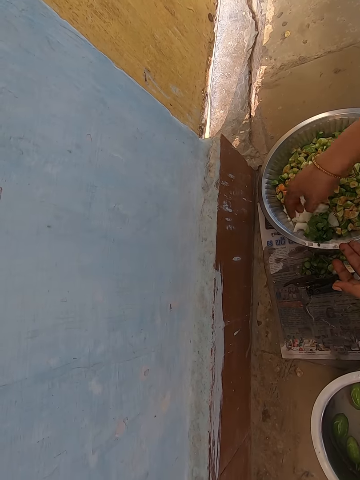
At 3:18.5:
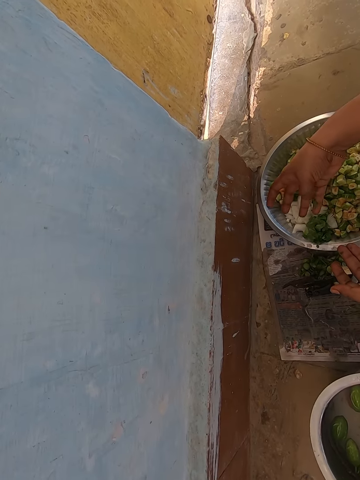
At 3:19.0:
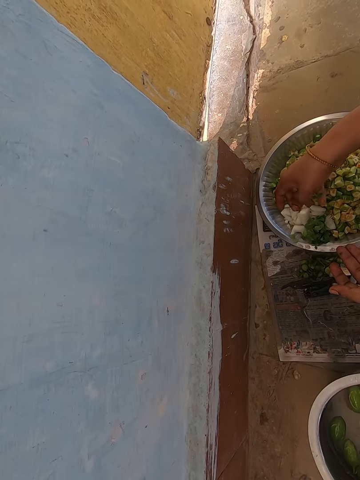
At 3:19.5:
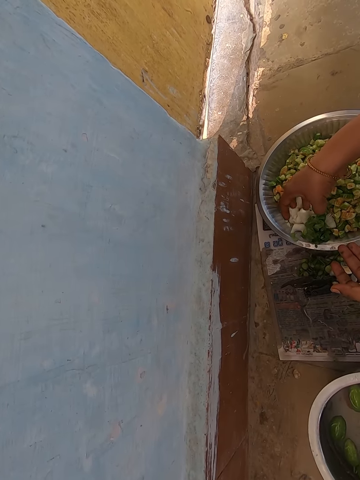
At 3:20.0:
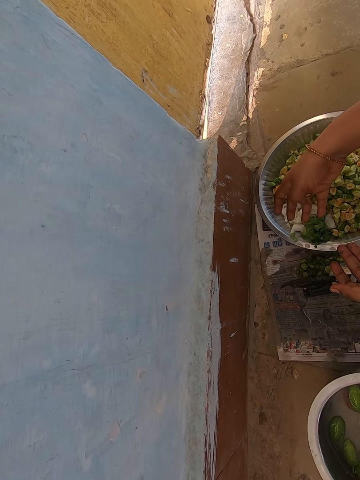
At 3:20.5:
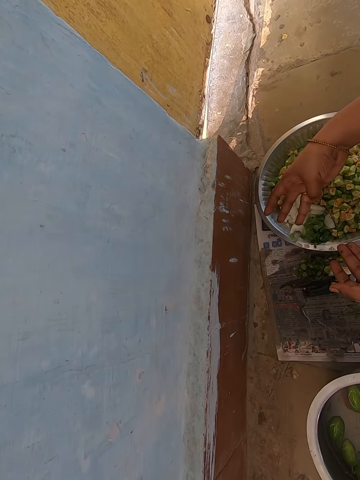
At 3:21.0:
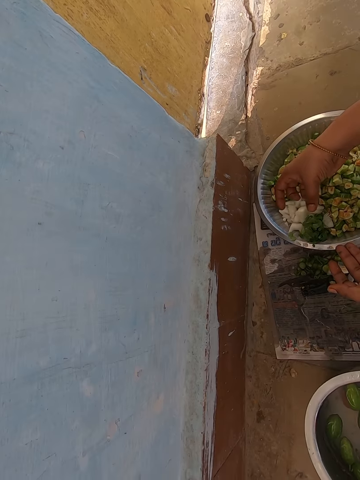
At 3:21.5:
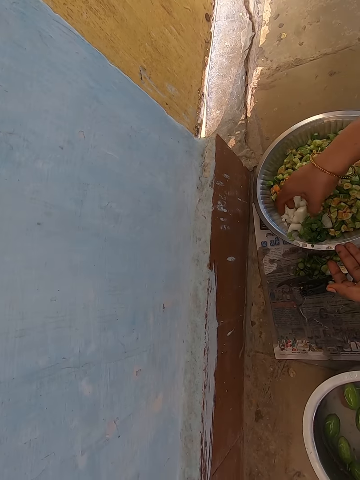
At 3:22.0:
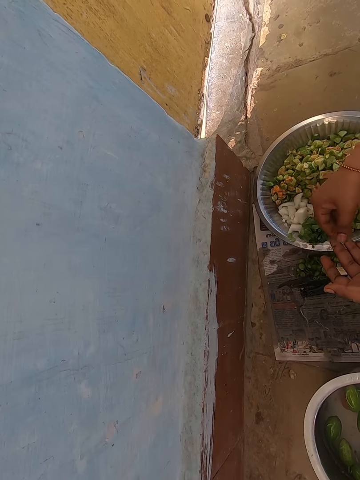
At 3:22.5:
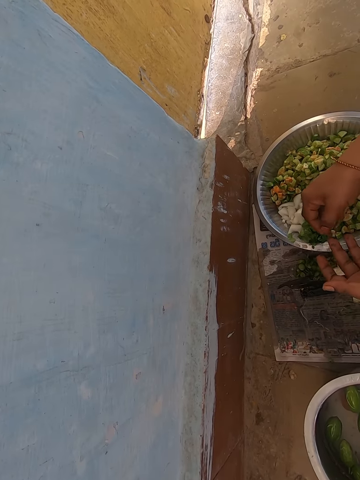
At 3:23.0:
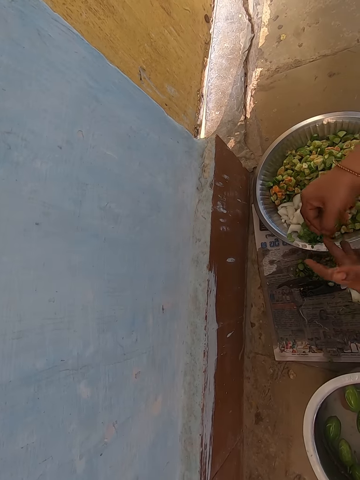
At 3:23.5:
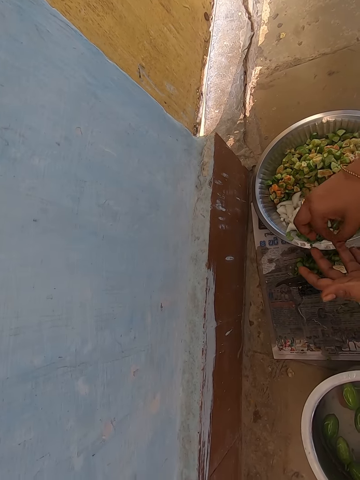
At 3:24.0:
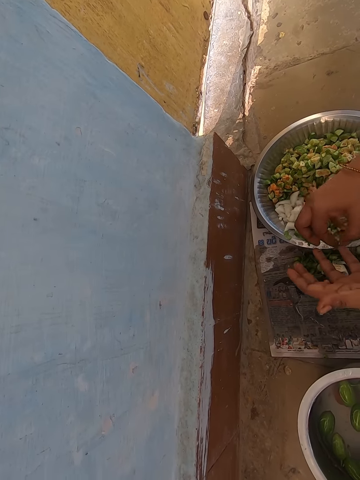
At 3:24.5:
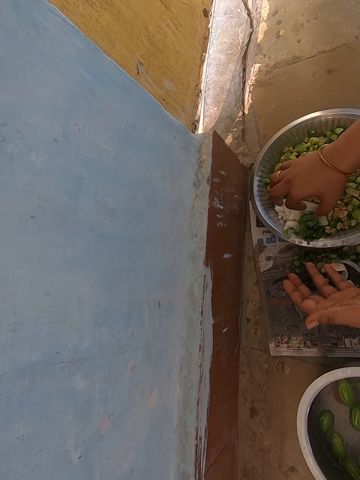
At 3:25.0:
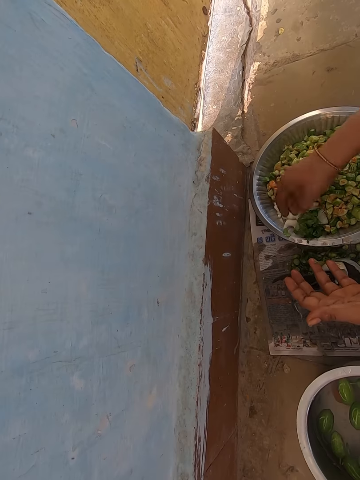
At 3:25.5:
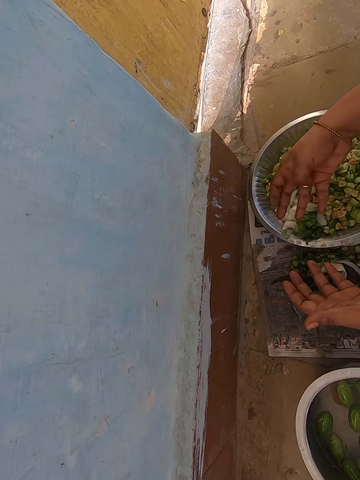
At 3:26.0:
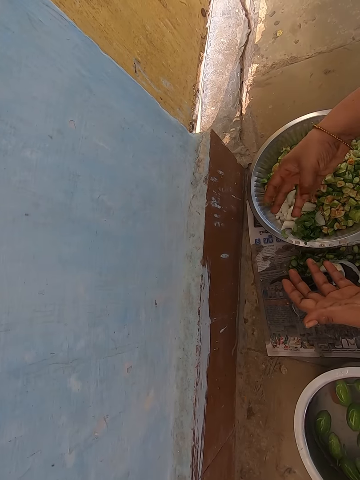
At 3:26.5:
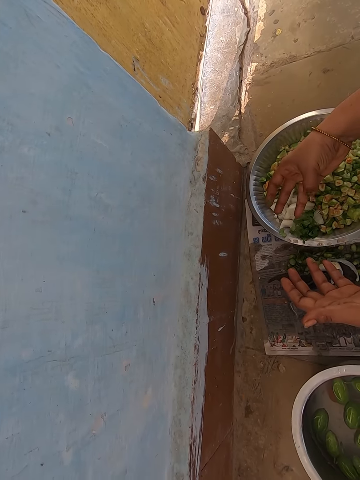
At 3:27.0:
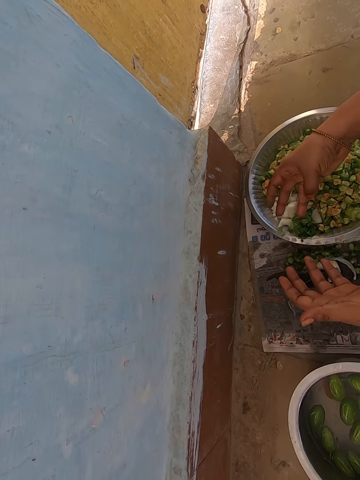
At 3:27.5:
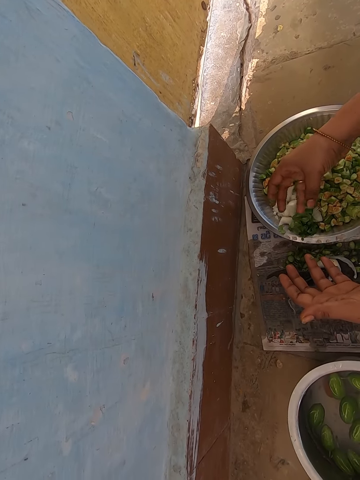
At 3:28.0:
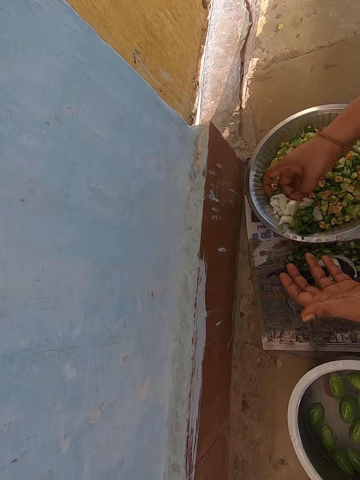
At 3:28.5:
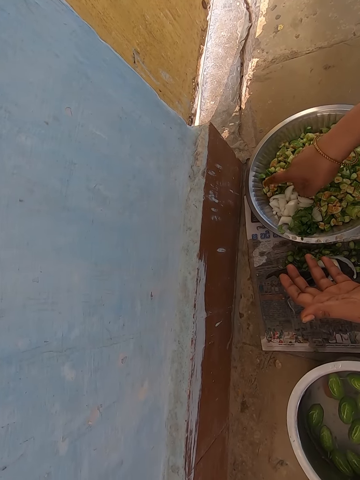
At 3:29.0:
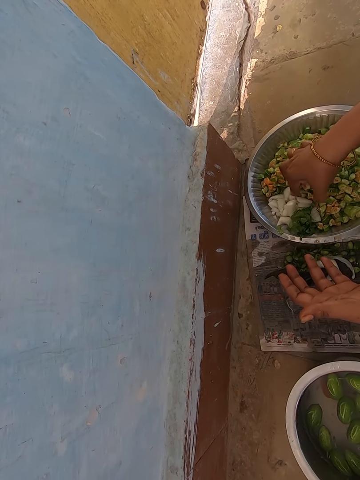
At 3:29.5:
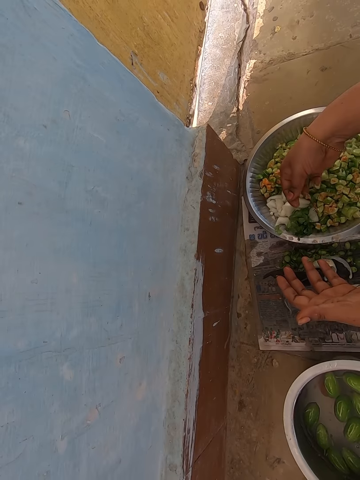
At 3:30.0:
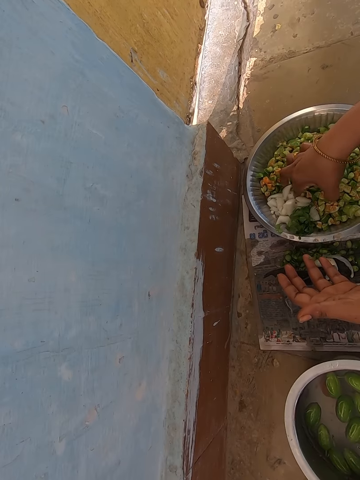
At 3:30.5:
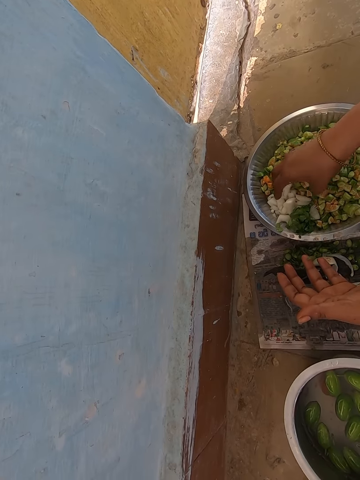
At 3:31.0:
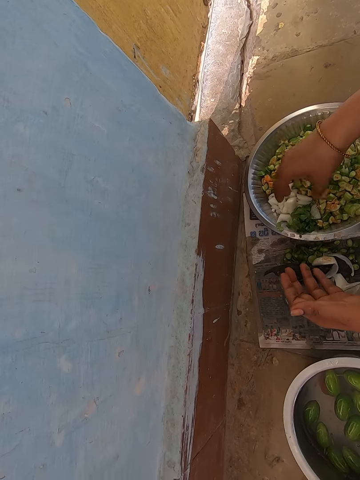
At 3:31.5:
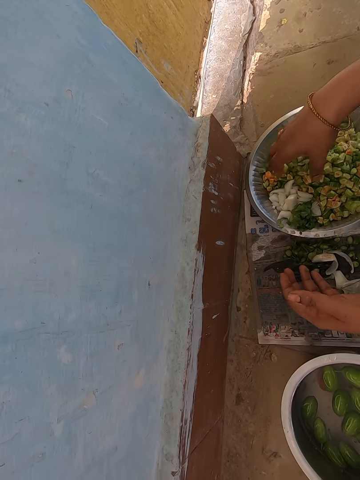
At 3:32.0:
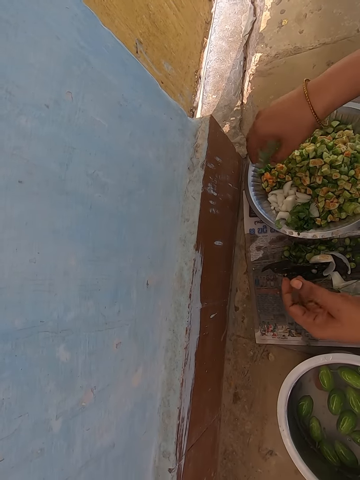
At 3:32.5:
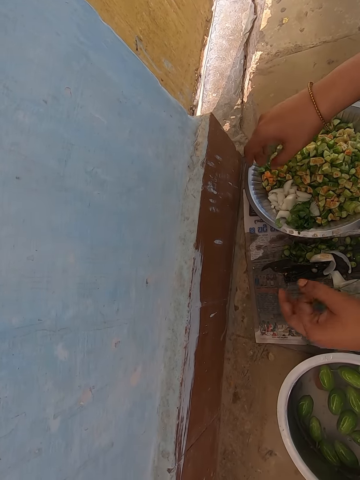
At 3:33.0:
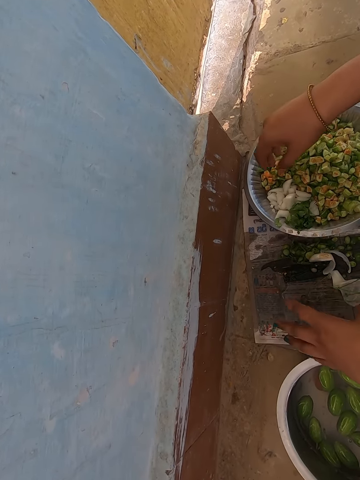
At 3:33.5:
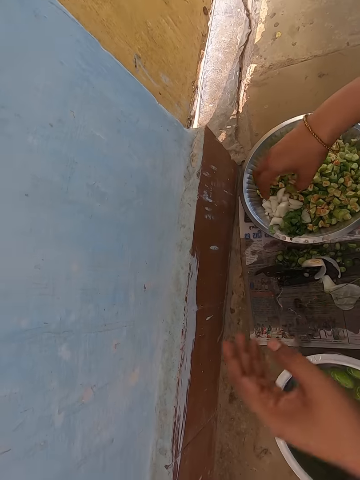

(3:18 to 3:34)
The camera wearer removes veggie particles from the hand. They drop the veggie particles. They remove the veggie particles from the fingers. They shake the fingers.
